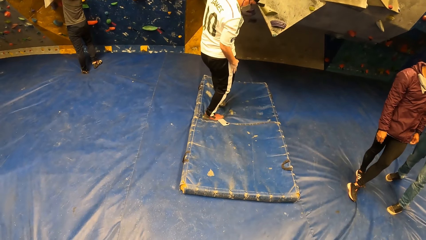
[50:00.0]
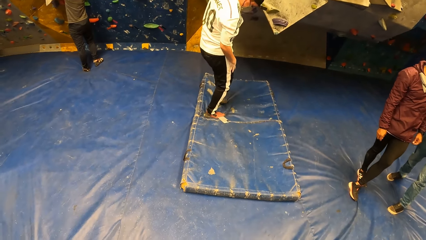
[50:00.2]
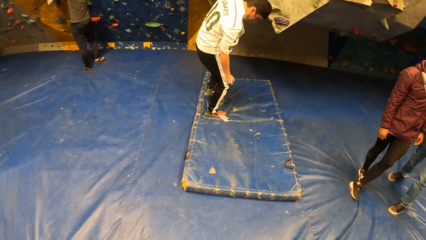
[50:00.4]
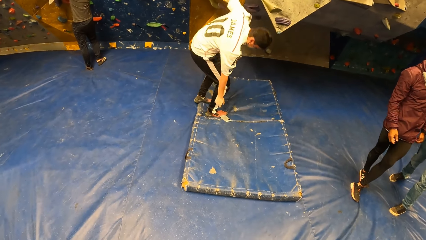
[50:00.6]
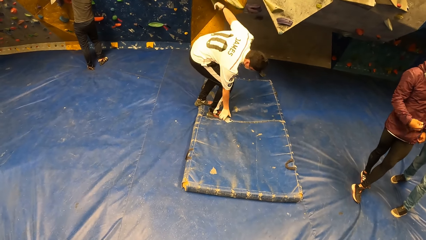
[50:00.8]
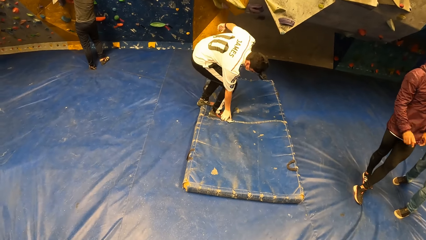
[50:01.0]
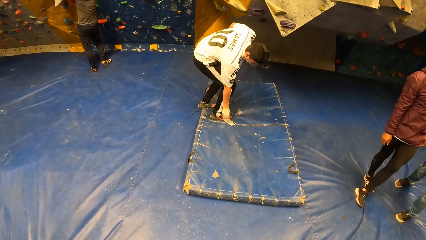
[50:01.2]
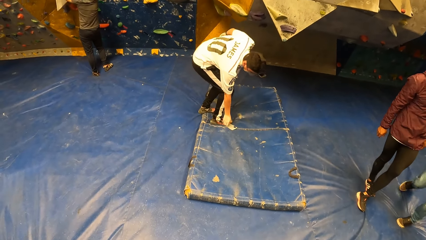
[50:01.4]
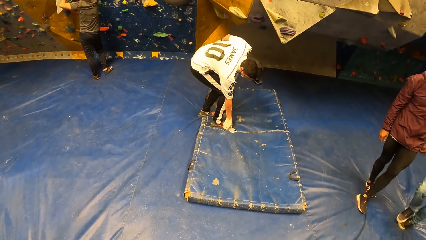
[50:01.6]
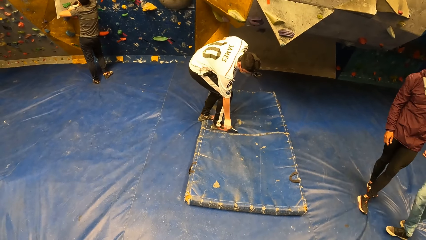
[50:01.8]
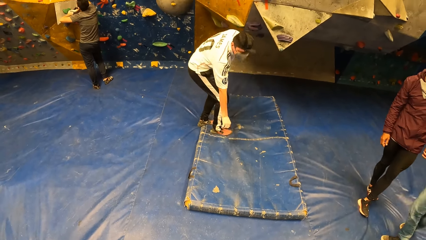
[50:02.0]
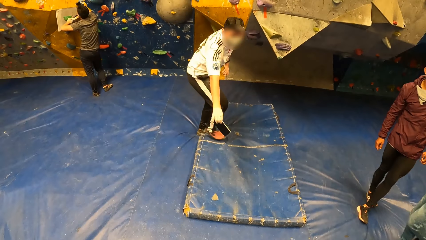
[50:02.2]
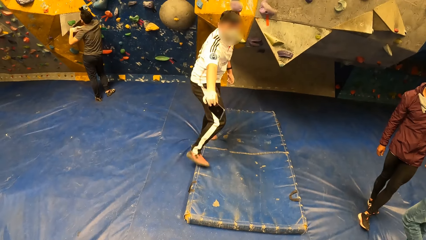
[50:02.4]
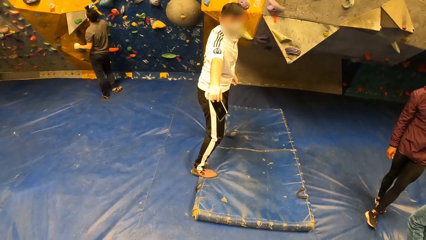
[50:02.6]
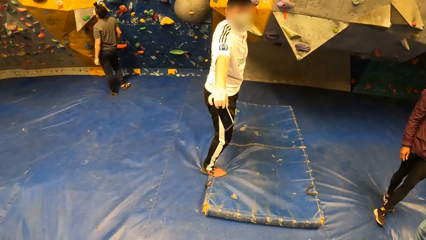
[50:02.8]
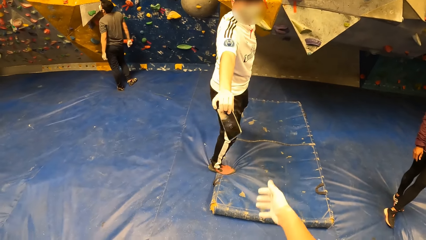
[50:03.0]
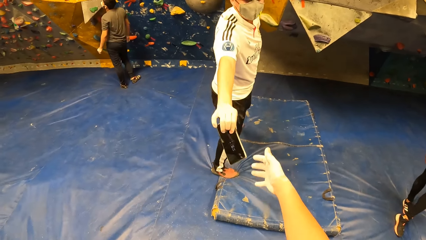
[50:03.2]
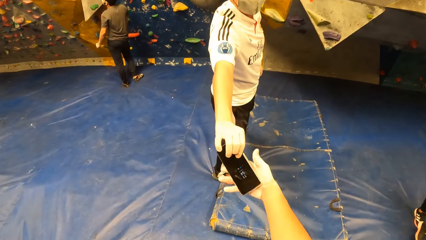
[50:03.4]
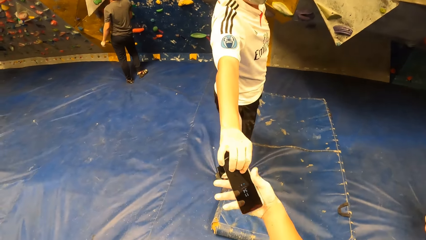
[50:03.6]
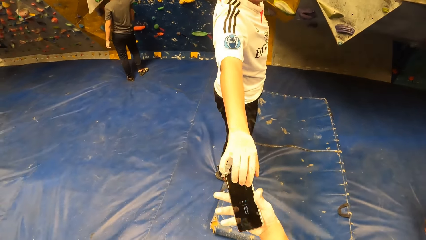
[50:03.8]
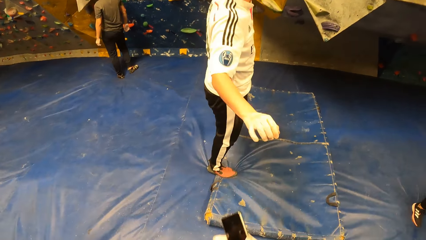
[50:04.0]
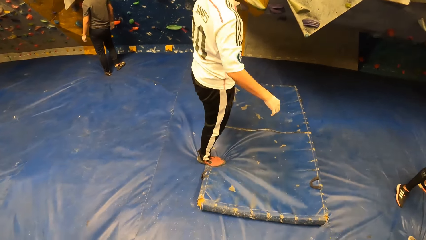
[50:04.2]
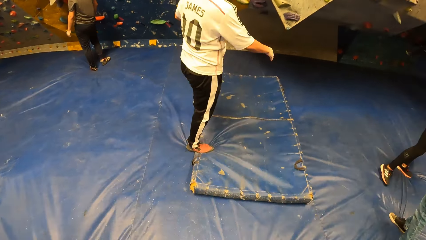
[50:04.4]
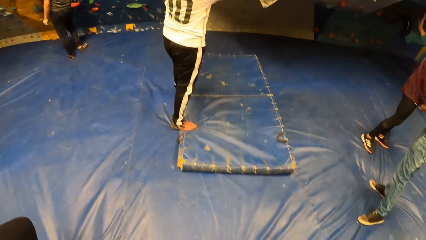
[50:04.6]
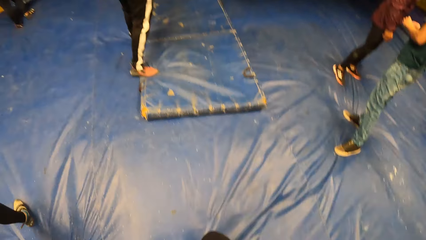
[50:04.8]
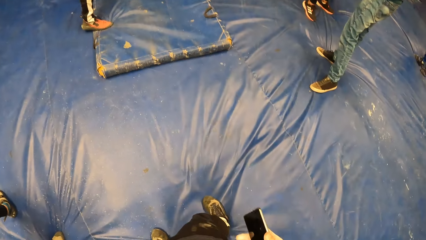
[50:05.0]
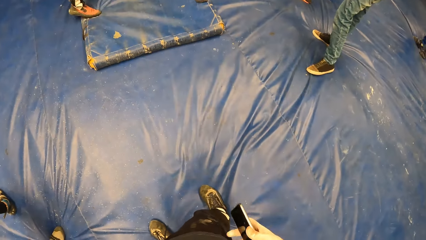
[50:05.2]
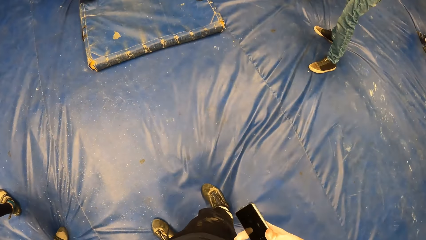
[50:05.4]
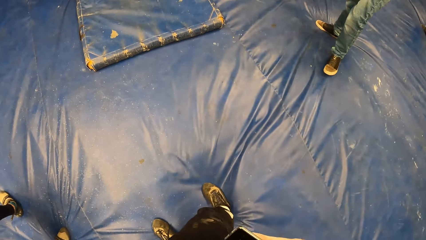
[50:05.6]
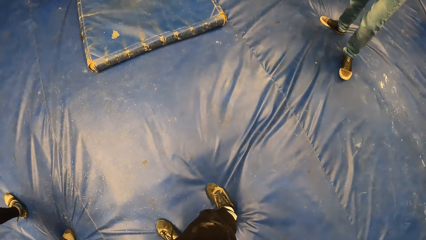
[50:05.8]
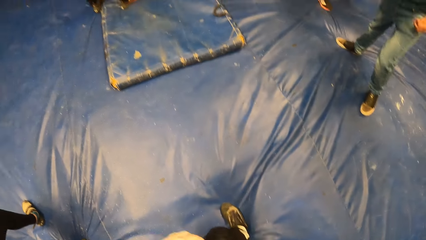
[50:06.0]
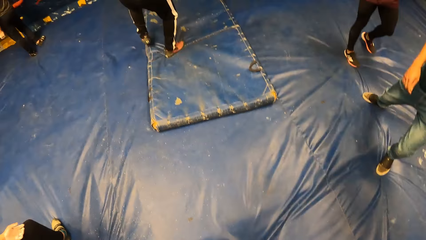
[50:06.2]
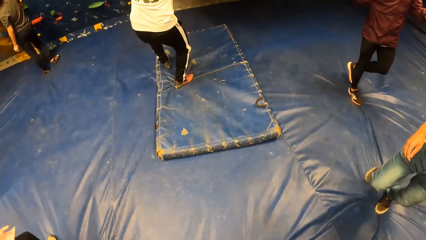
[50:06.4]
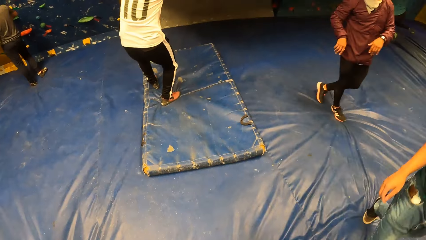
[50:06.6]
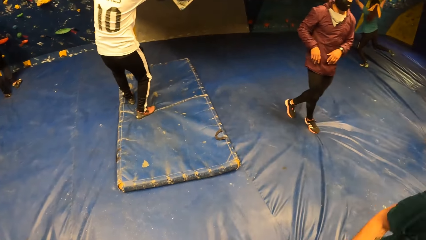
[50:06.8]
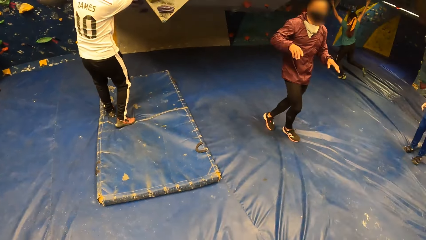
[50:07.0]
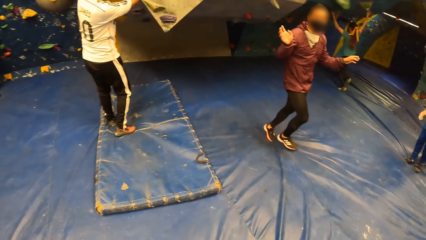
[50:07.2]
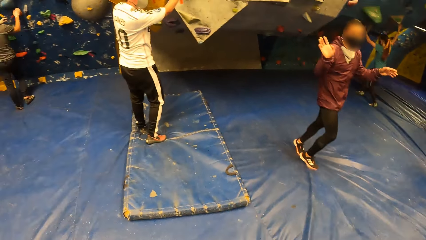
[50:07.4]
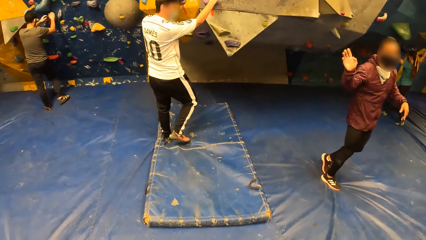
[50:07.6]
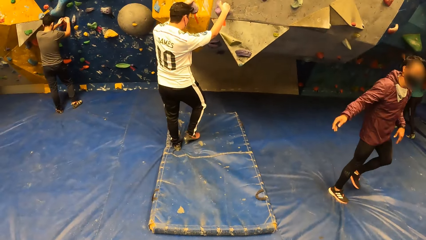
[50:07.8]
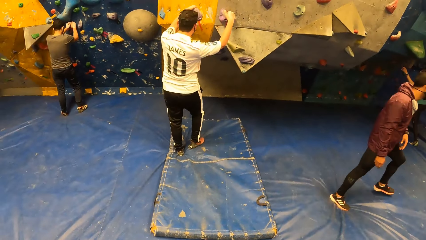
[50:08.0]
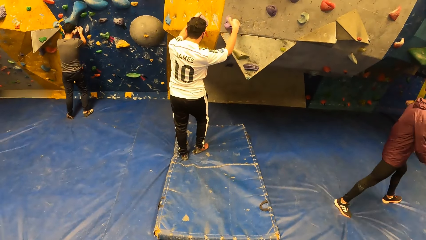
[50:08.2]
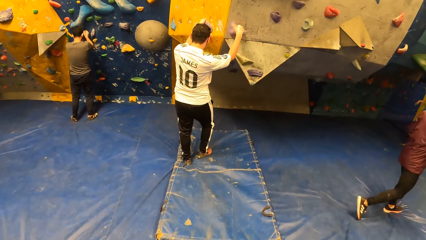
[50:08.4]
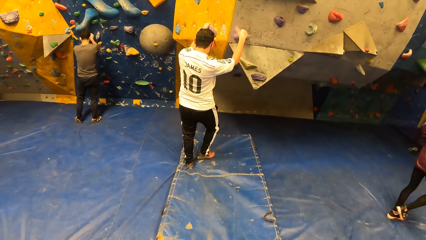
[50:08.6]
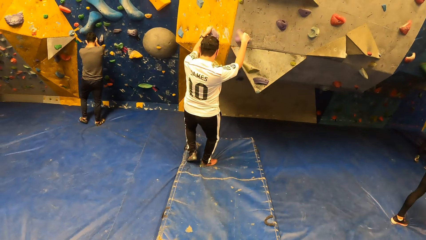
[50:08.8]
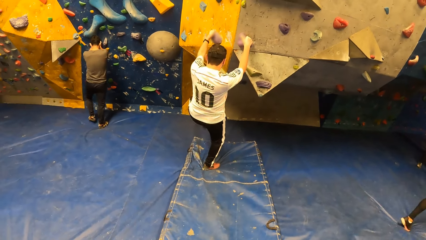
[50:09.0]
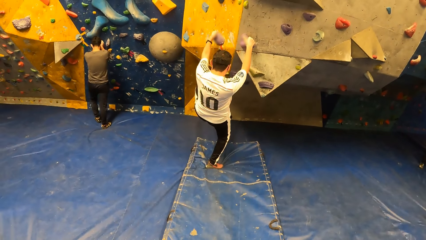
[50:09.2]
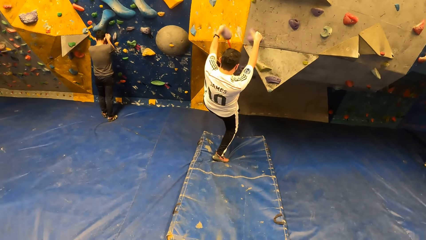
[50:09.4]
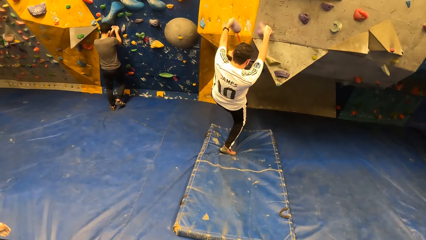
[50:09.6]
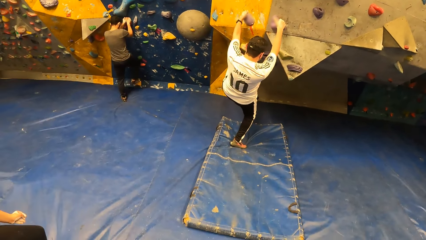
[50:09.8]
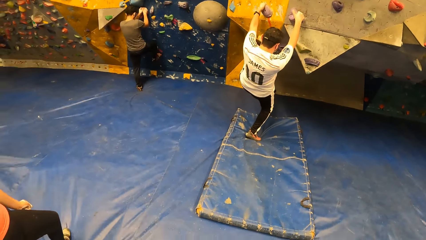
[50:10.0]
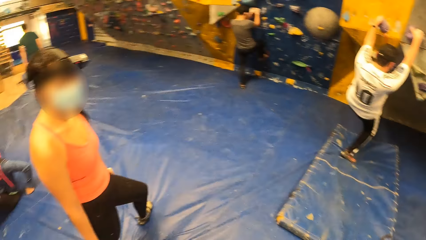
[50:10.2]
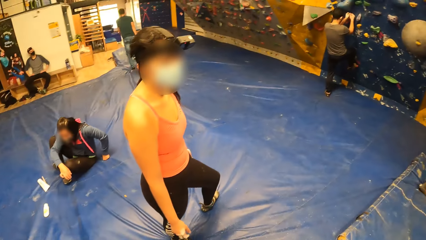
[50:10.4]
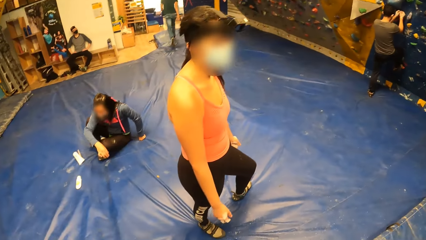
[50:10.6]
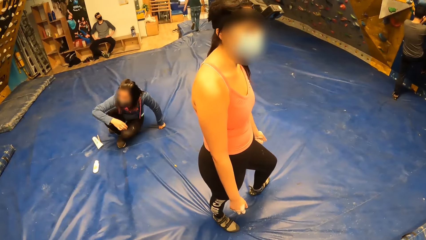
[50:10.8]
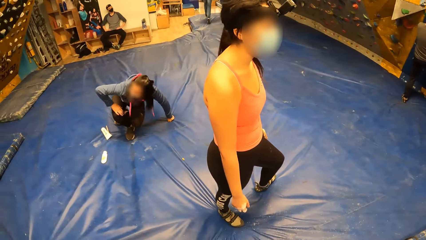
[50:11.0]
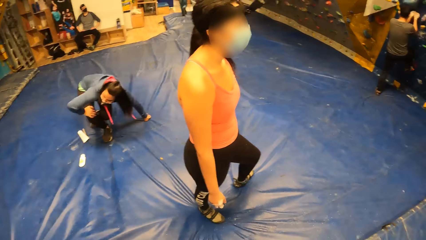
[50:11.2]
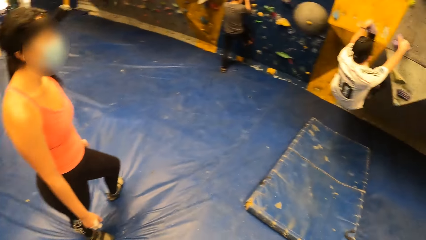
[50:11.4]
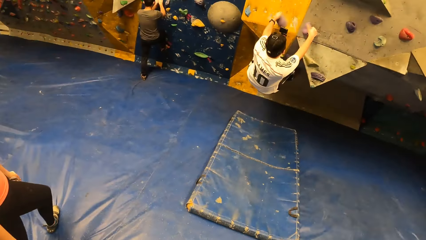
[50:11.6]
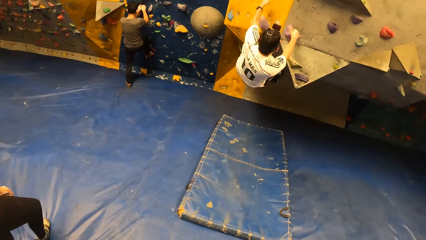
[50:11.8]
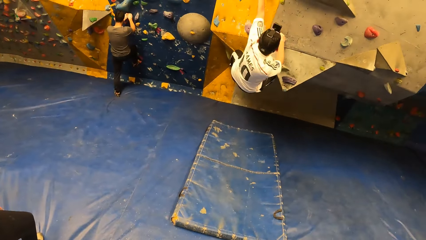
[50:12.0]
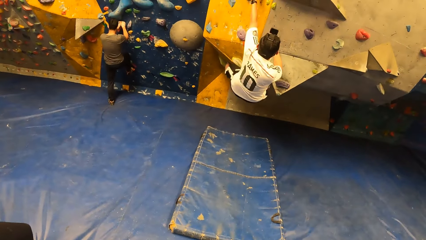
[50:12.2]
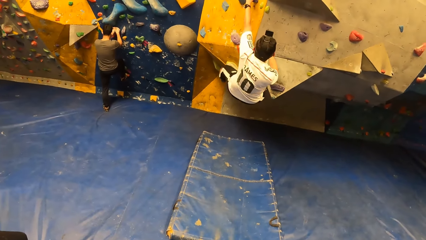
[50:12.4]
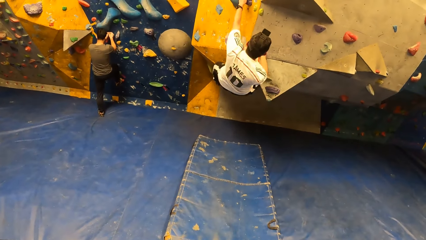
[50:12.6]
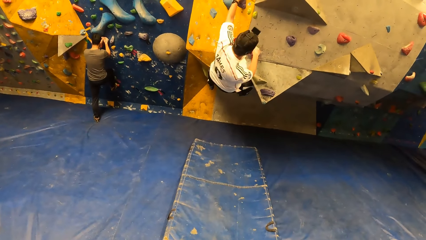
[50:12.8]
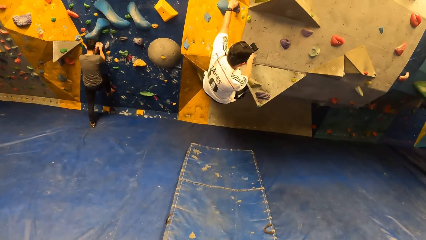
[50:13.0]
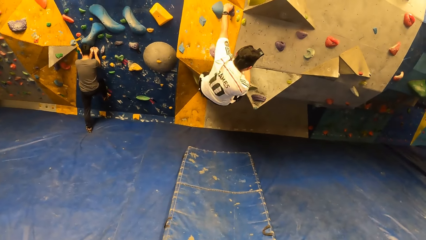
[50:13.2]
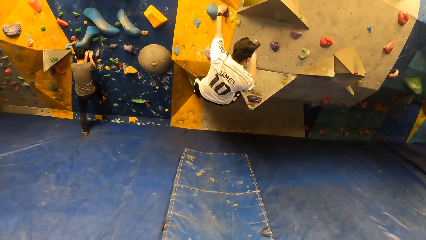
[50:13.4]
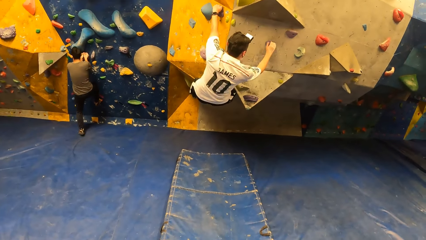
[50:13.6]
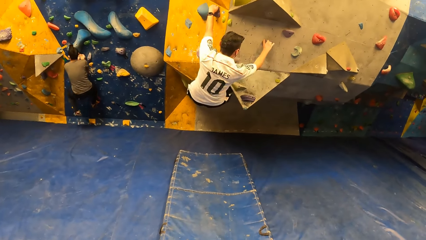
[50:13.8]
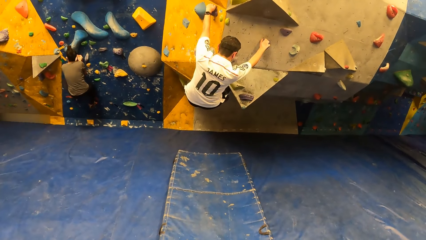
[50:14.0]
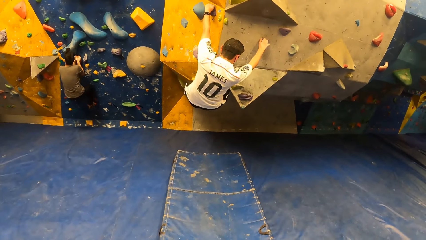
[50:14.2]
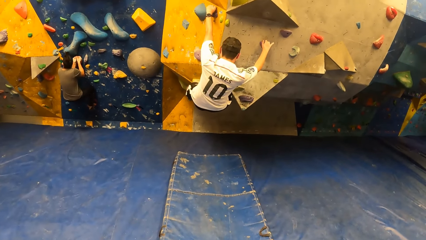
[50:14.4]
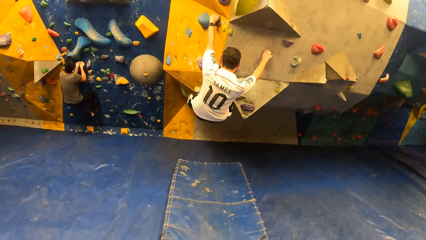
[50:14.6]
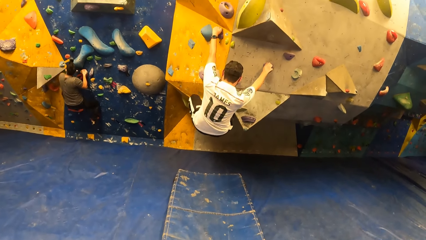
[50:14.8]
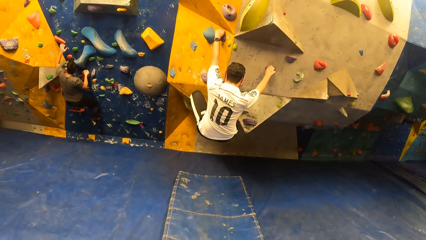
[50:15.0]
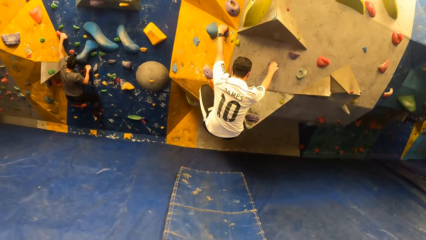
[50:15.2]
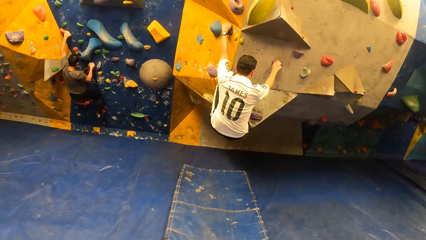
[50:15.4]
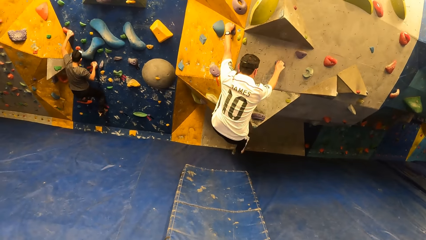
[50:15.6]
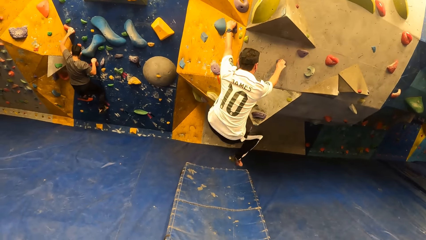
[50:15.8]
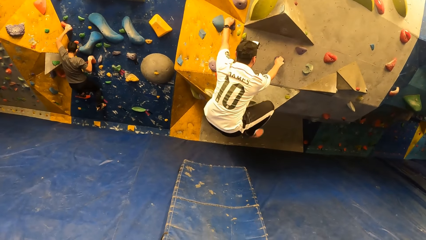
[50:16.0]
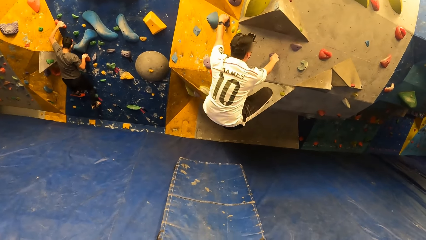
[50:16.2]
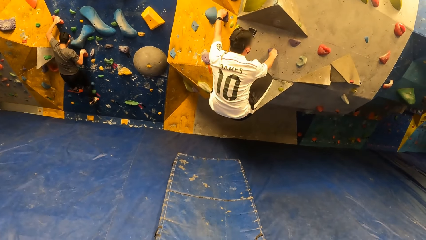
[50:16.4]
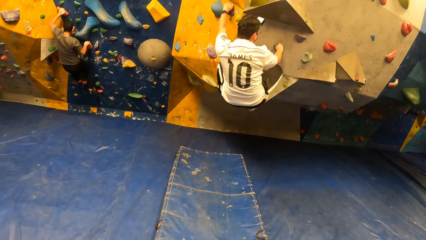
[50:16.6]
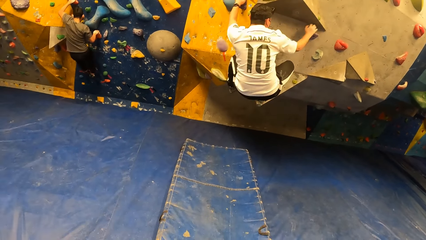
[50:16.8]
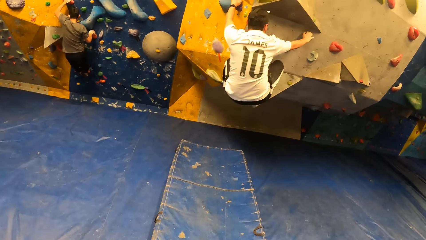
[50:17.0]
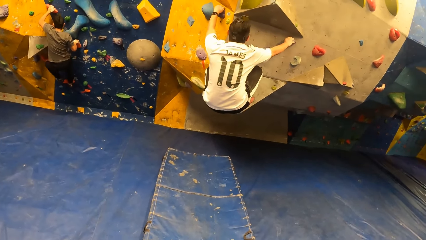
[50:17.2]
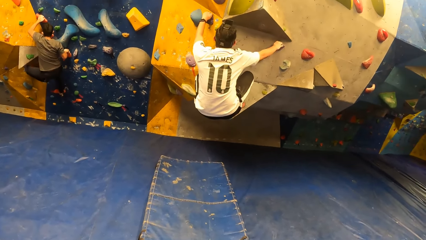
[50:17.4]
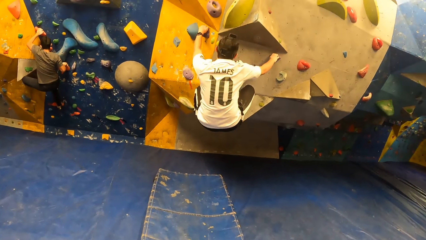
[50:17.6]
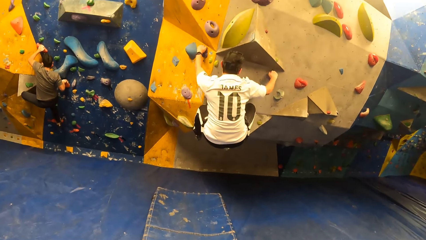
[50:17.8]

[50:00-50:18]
A man picks up a phone from the floor. The man hands the camera wearer the phone. The camera wearer collects the phone from the man with his right hand. He puts the phone in his pocket. The man climbs on a wall. Another man climbs the wall. The camera wearer looks around a room. The first man climbs on the wall. The other man climbs on the wall.
